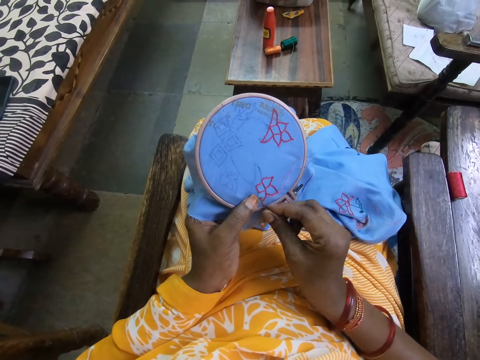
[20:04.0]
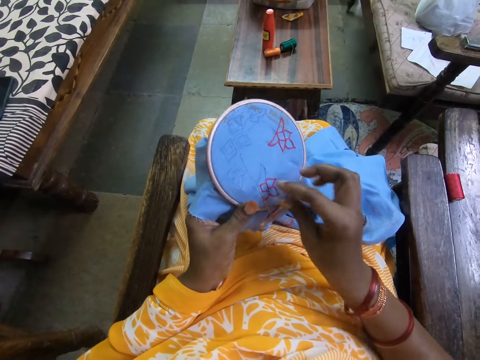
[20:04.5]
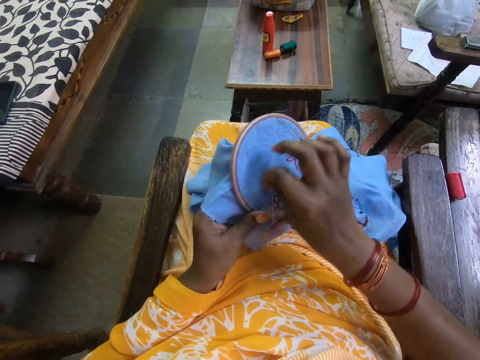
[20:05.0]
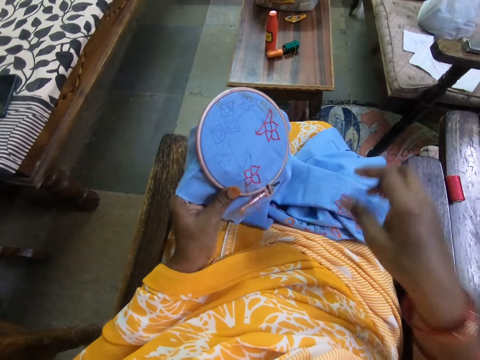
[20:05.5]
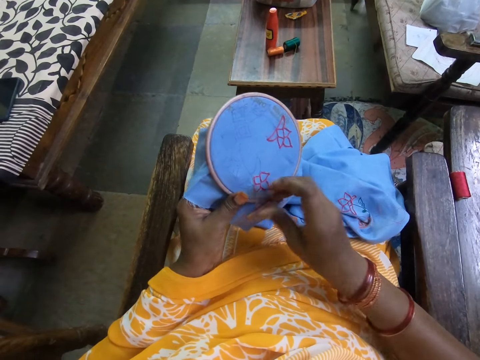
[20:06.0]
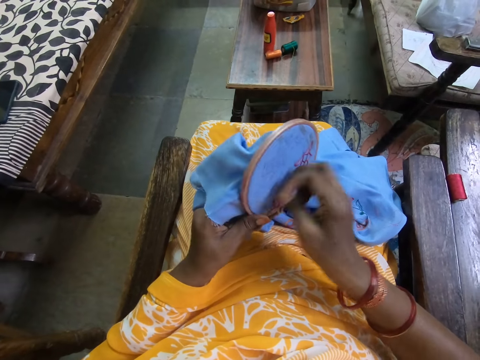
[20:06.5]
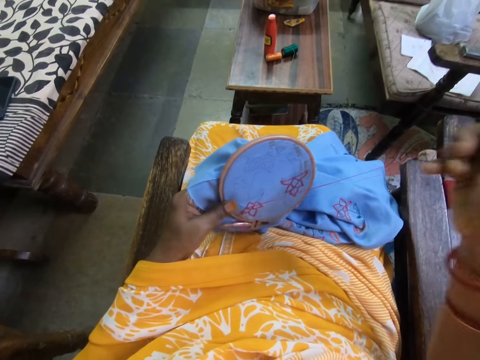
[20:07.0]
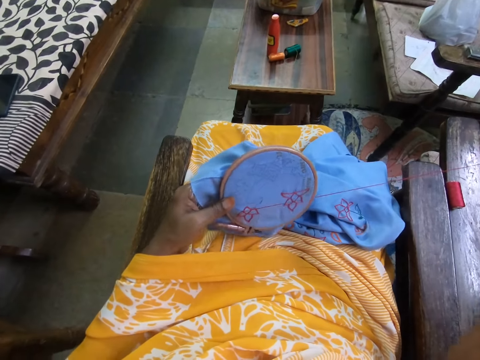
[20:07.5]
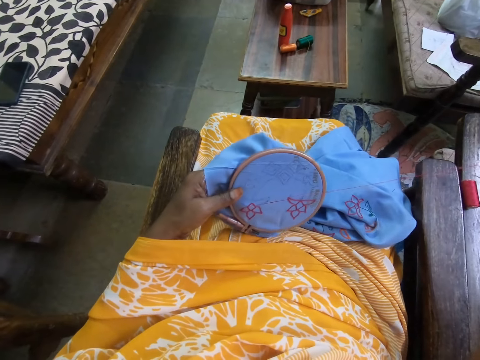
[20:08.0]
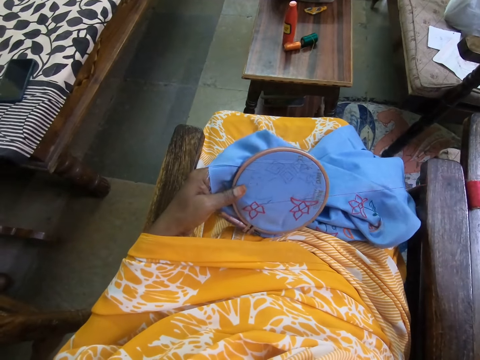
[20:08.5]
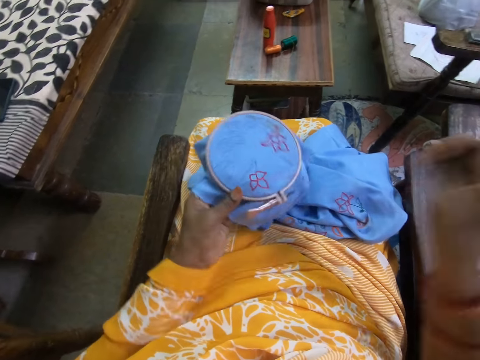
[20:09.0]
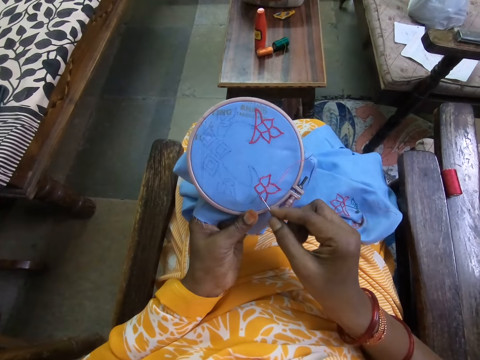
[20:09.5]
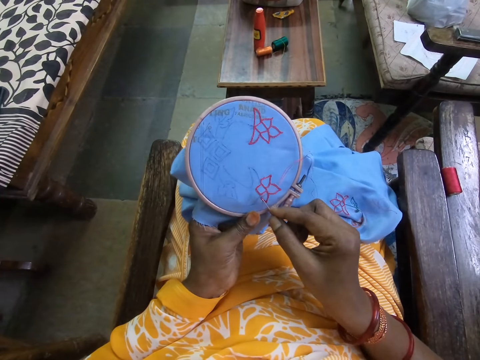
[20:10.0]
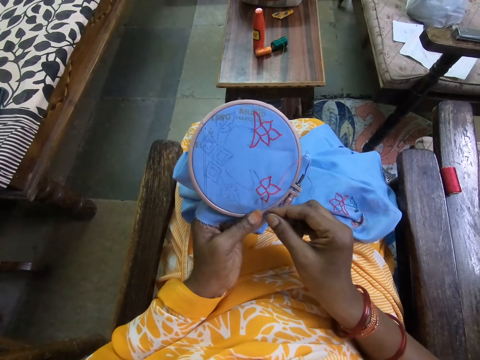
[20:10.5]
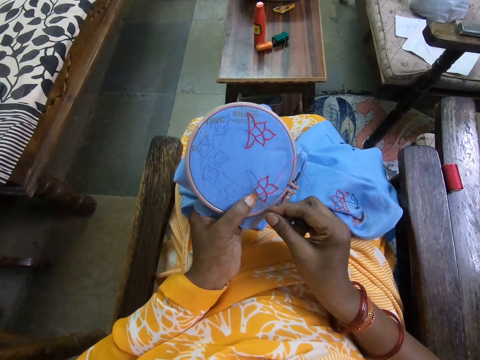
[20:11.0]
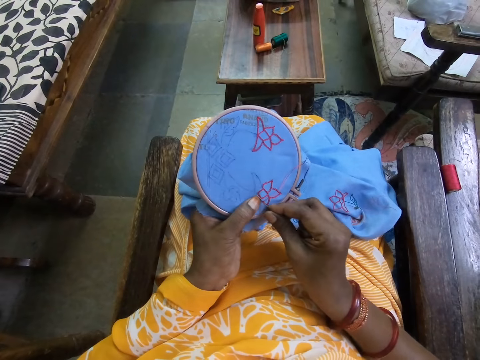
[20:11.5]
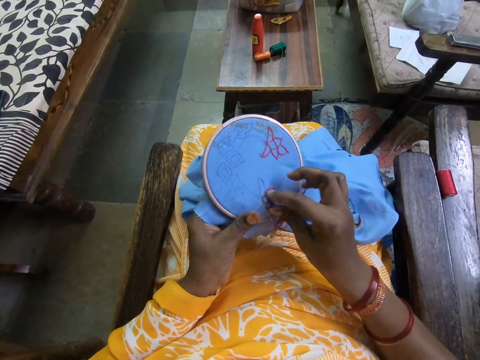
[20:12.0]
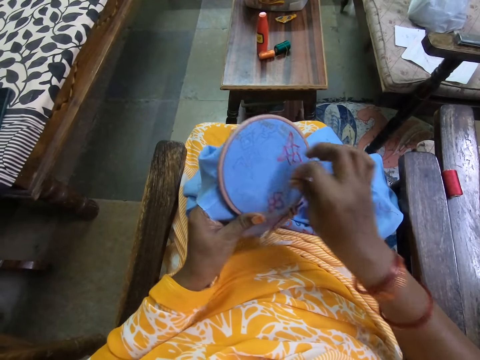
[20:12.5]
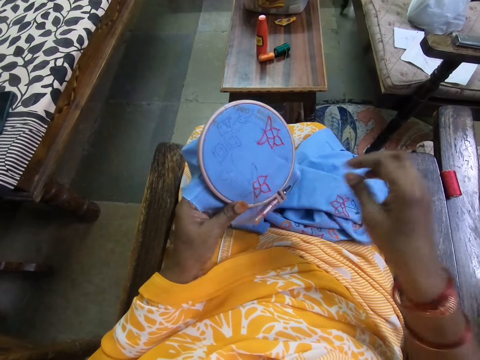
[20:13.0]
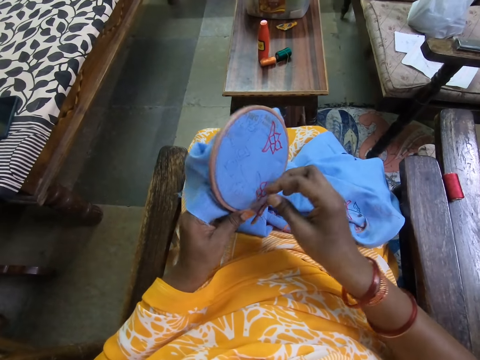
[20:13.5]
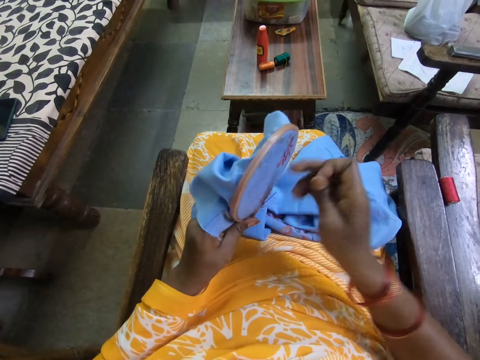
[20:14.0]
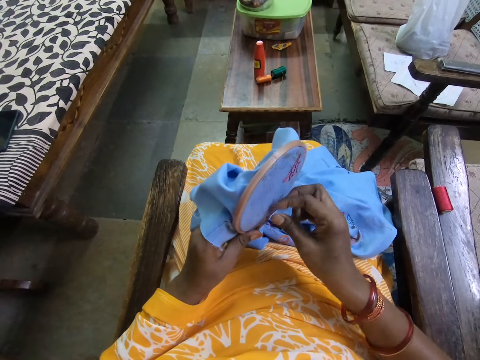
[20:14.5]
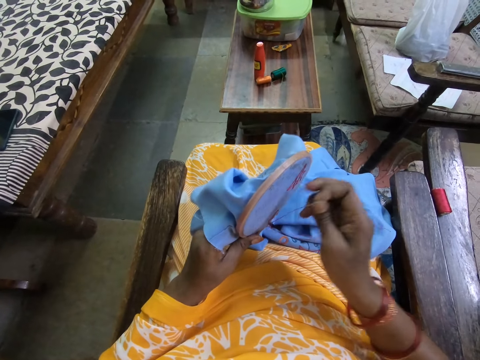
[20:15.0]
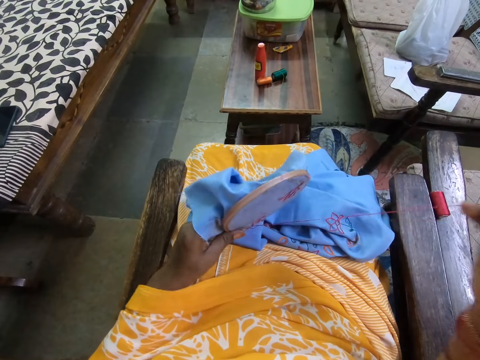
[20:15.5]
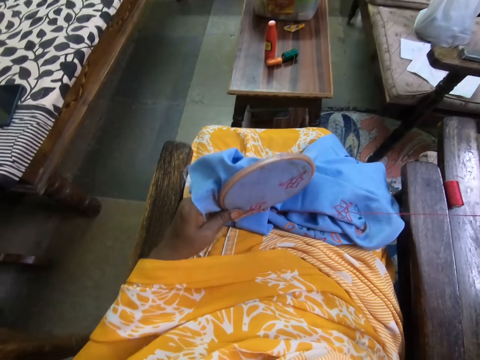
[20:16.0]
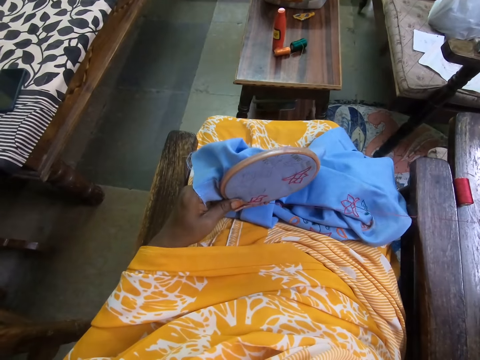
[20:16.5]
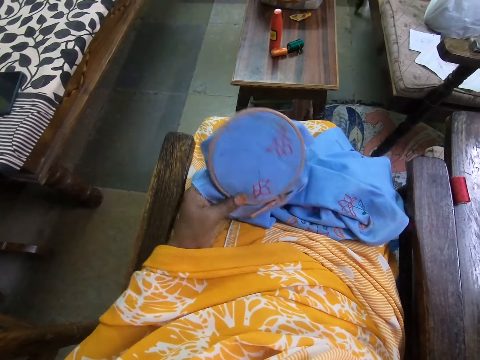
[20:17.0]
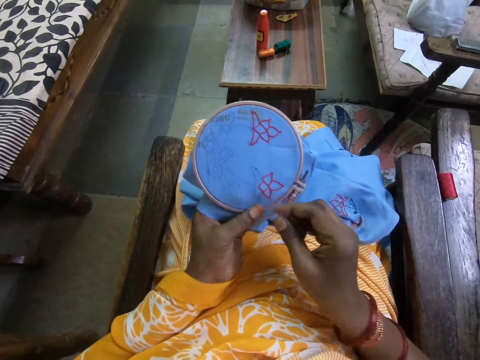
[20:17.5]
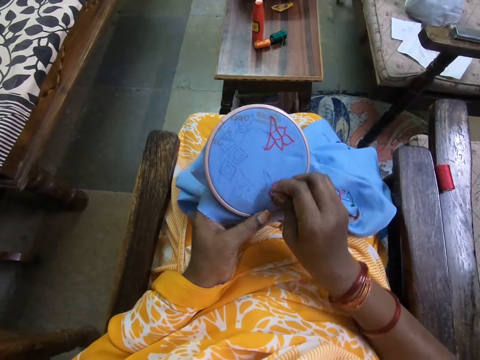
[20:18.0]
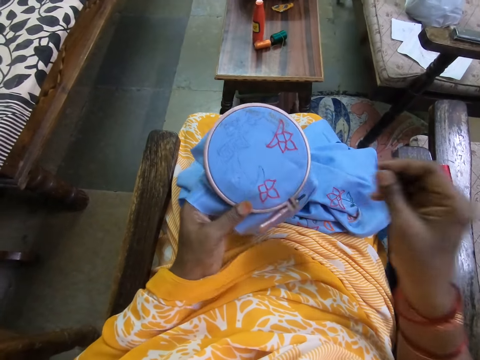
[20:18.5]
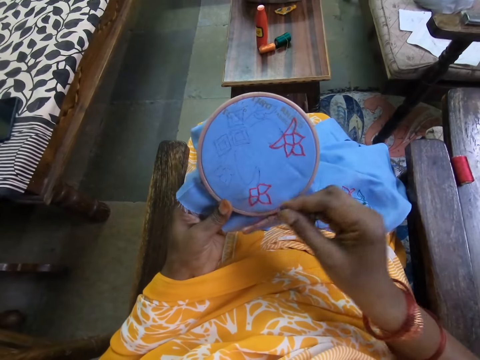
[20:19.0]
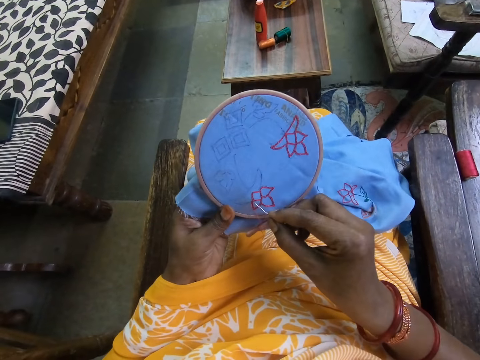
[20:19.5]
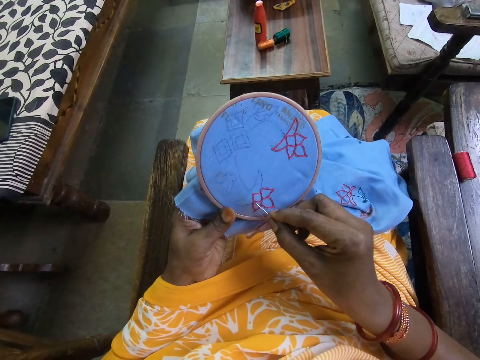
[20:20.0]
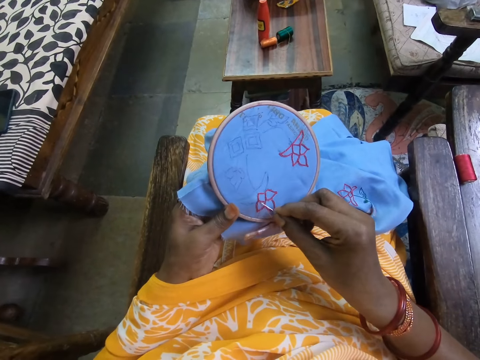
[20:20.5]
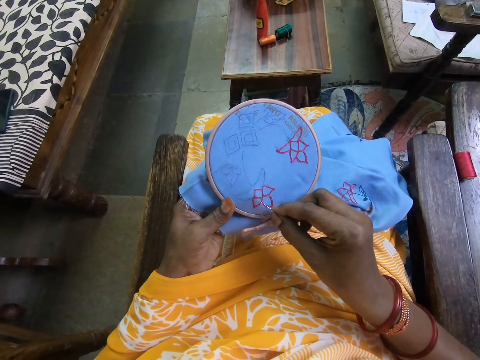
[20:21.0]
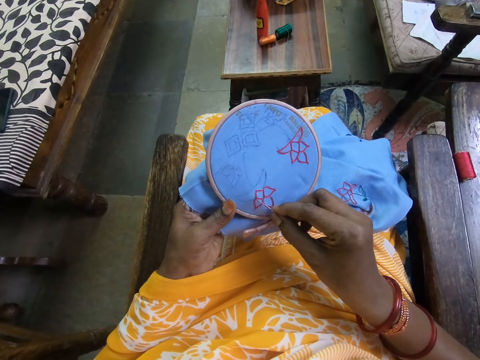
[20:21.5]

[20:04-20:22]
The camera wearer inserts a needle on a piece of fabric. They round thread on the needle. They embroider a flower. They insert the needle on the piece of fabric. They round the thread on the needle. They embroider the flower. They pull the thread.

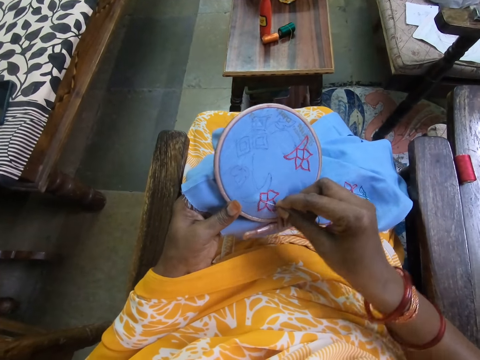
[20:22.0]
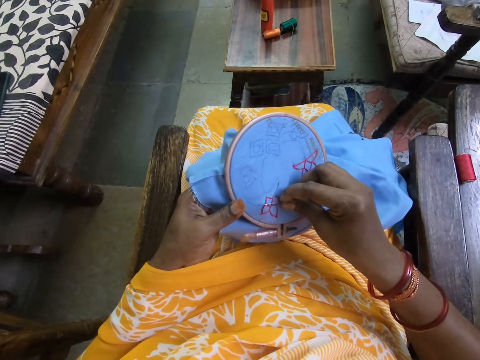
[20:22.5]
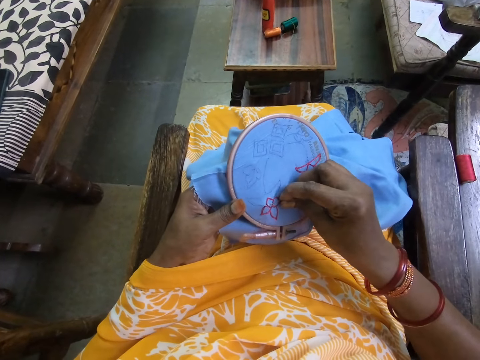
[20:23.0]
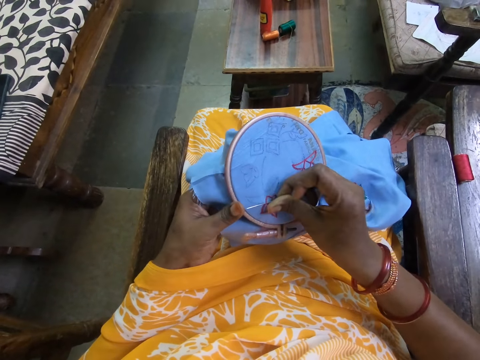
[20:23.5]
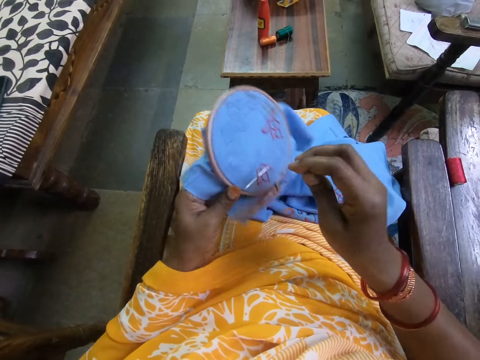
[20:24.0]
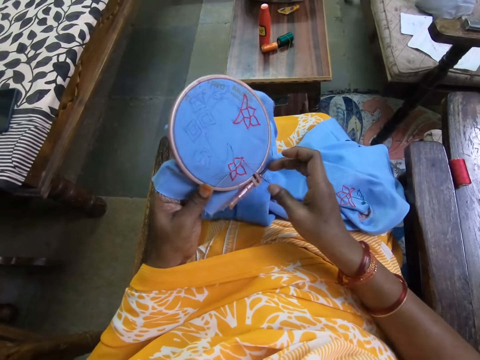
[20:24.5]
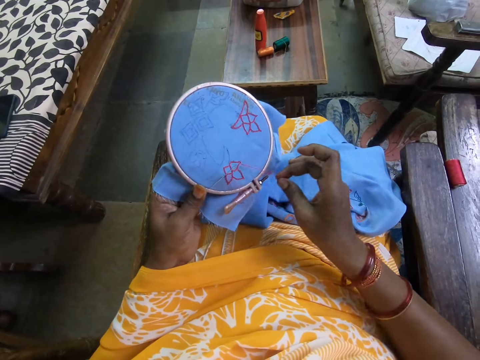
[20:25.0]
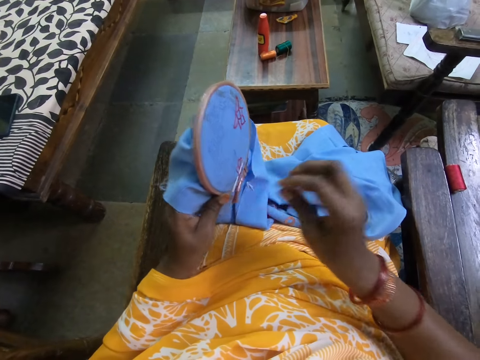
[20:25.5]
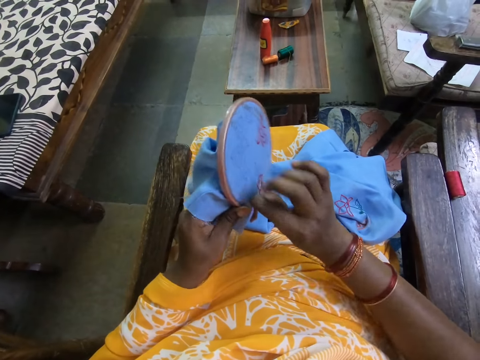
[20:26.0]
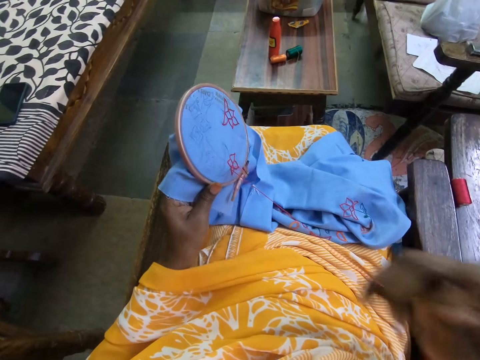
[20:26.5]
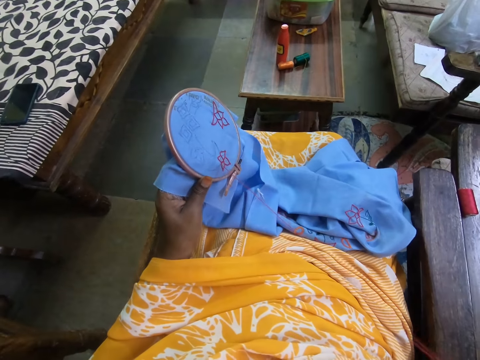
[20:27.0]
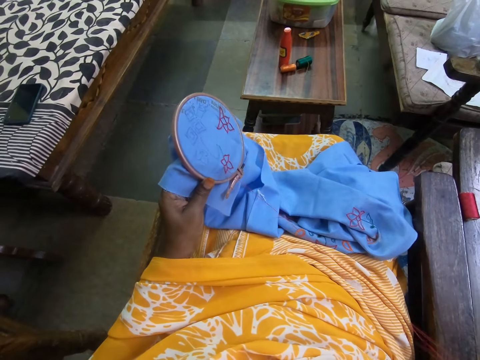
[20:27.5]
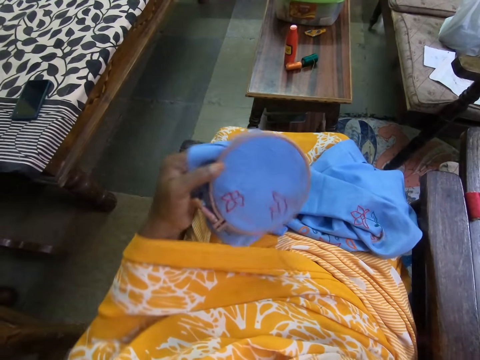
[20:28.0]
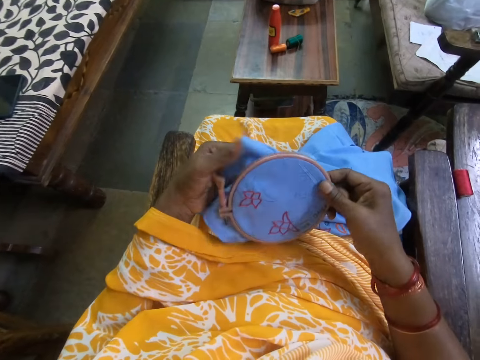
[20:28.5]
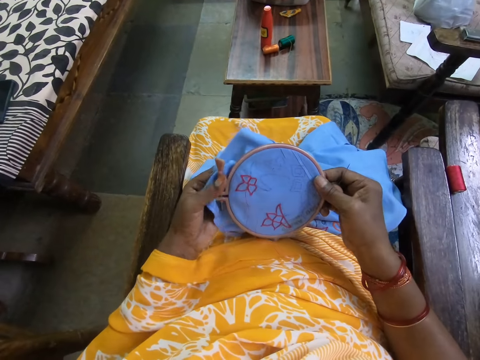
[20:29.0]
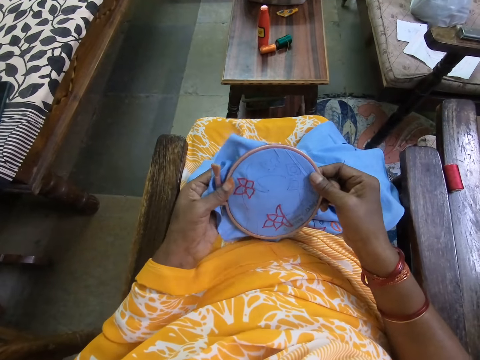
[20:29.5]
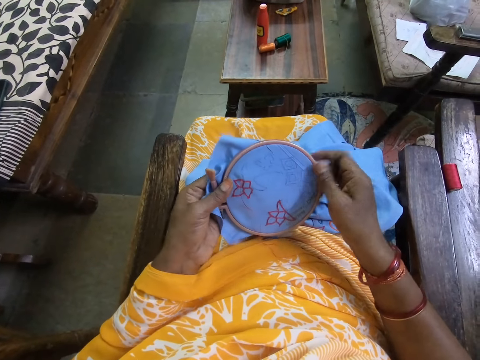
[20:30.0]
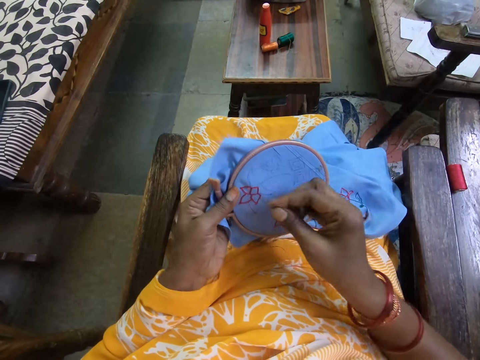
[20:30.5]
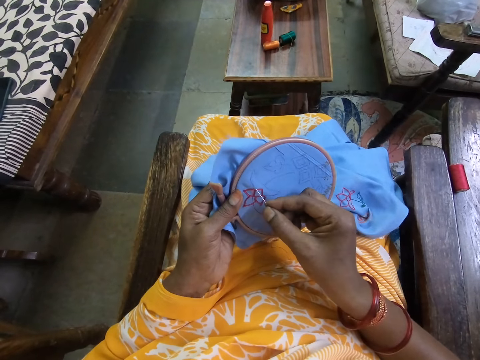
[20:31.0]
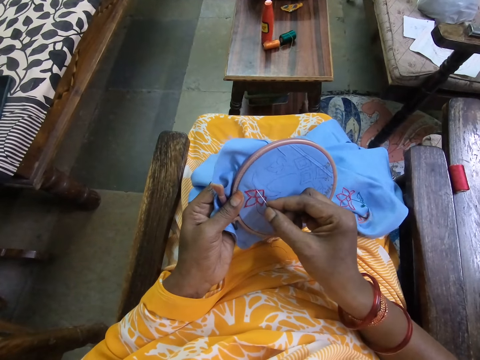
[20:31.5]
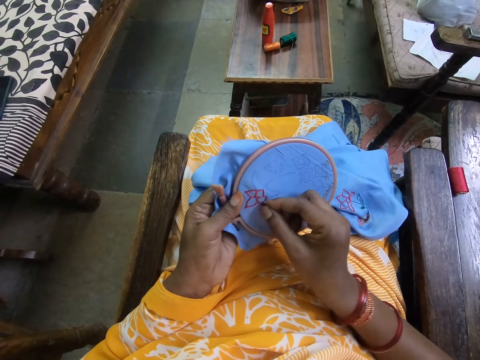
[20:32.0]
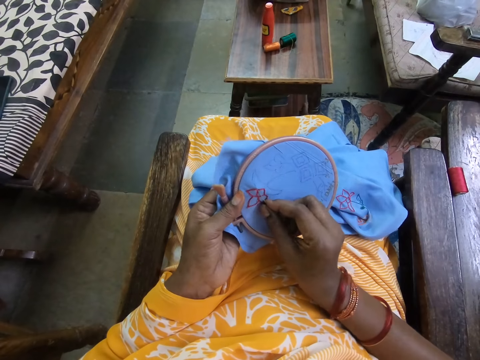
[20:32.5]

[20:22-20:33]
The camera wearer inserts a needle on a piece of fabric. She holds a thread and pulls the thread. She passes the fabric in the embroidery hoop from her left hand to her right hand. She passes the fabric in the embroidery hoop from her right hand to her left hand. She holds the embroidery hoop. She embroiders the fabric in the embroidery hoop with the needle and thread in her right hand.
